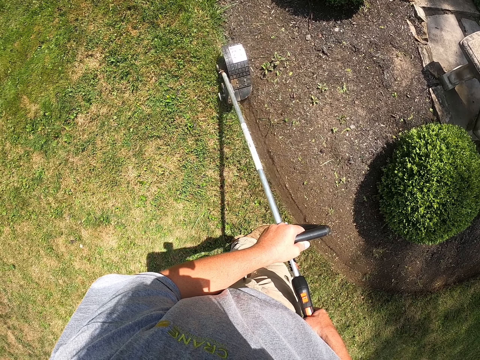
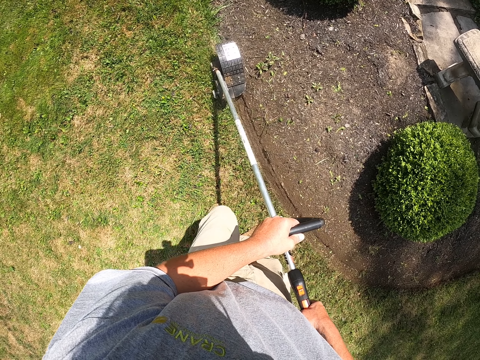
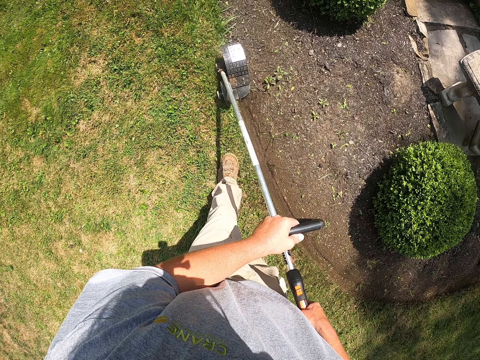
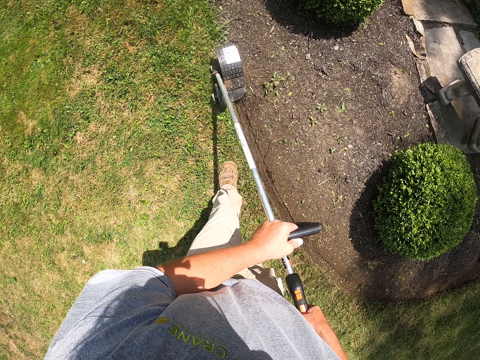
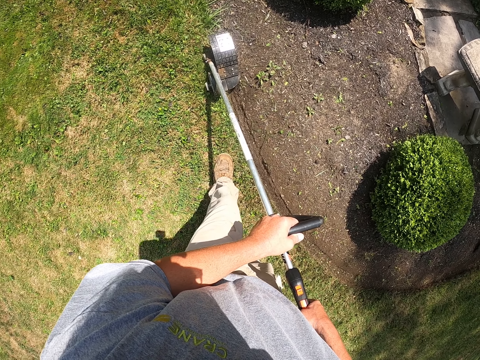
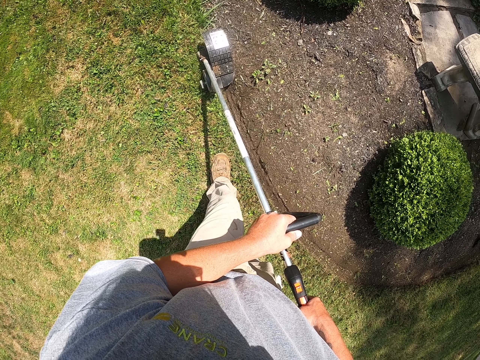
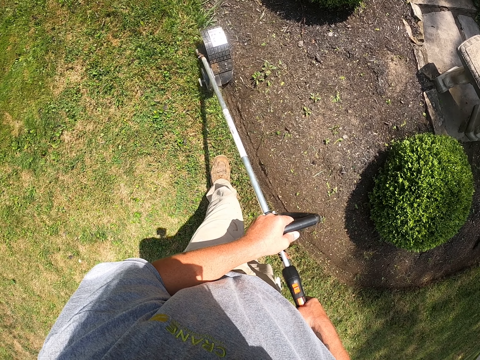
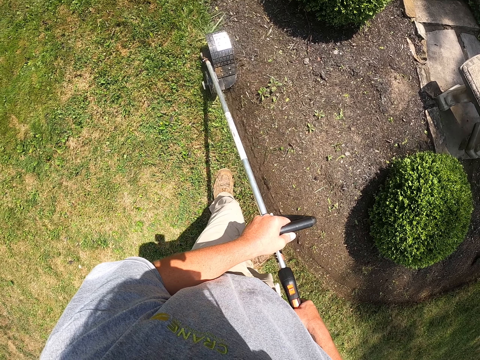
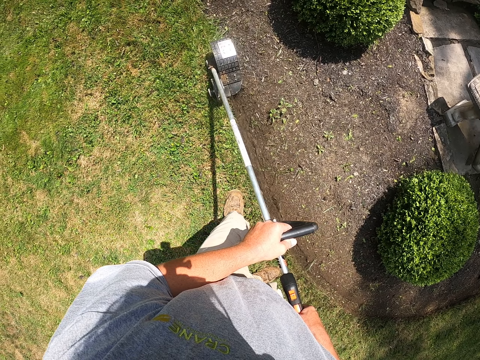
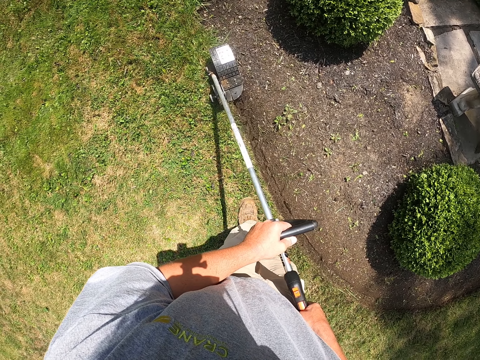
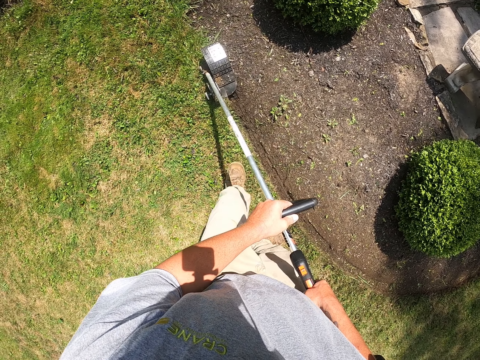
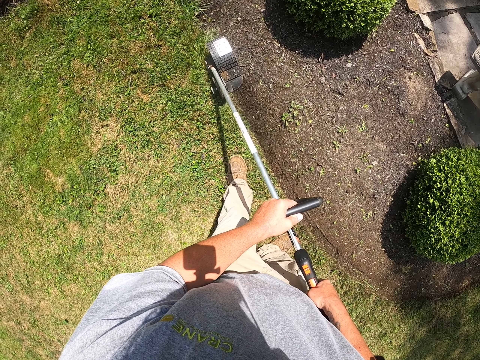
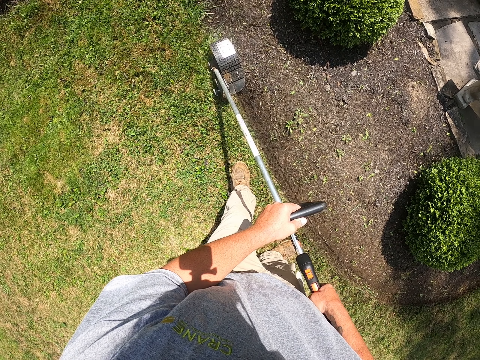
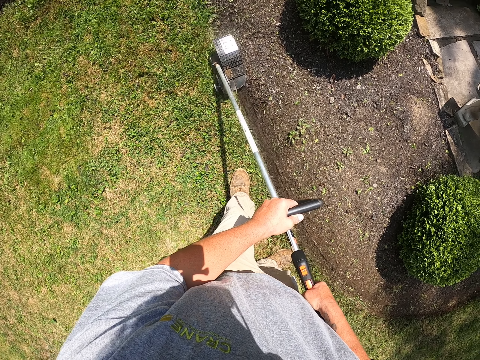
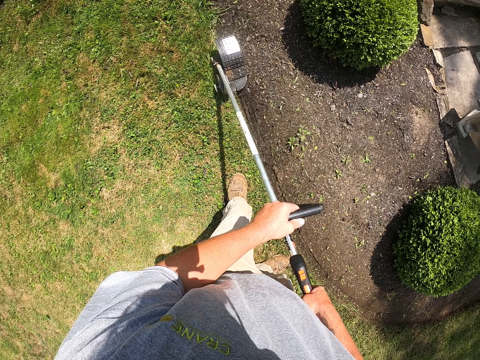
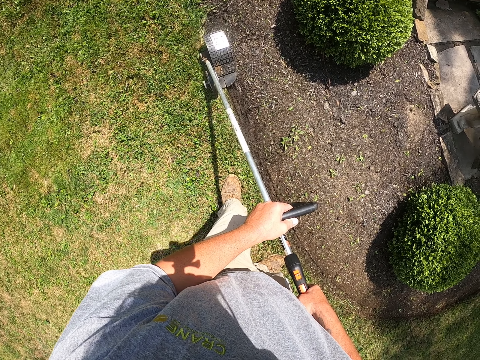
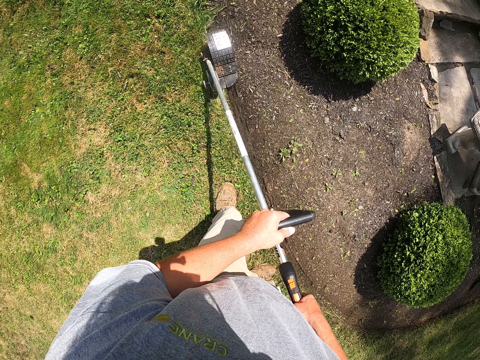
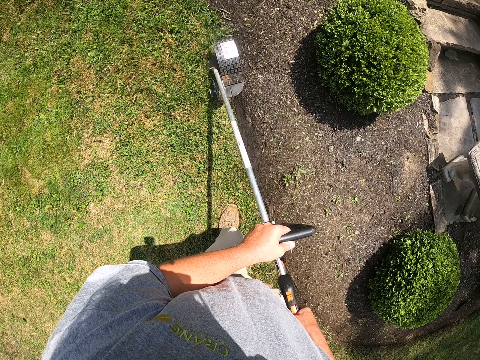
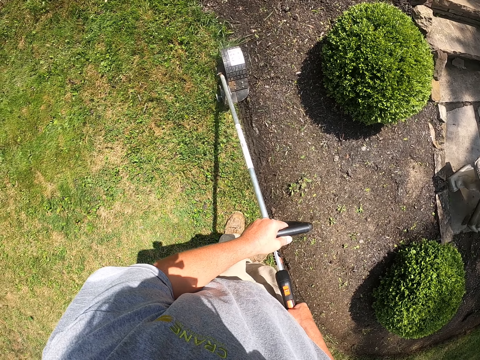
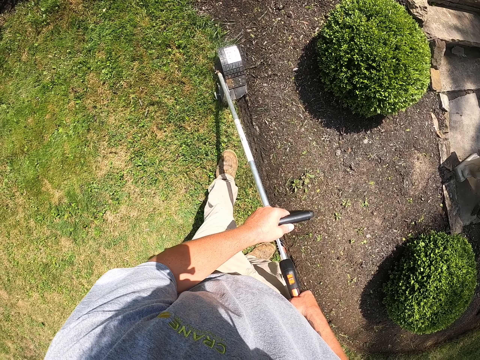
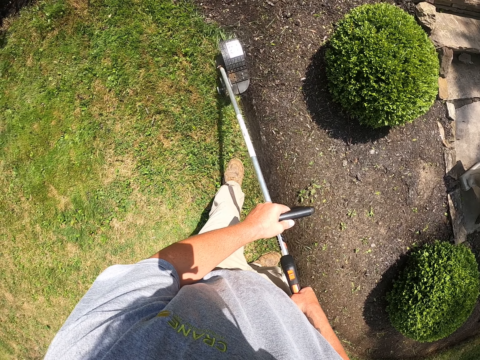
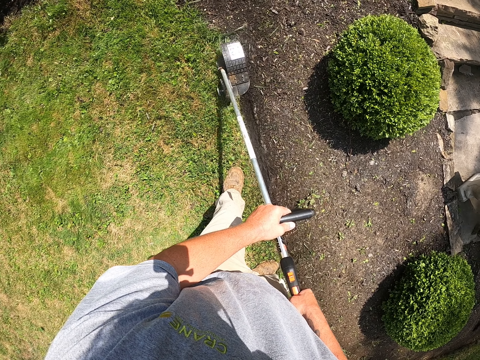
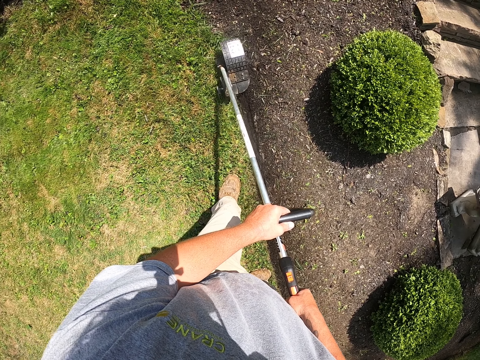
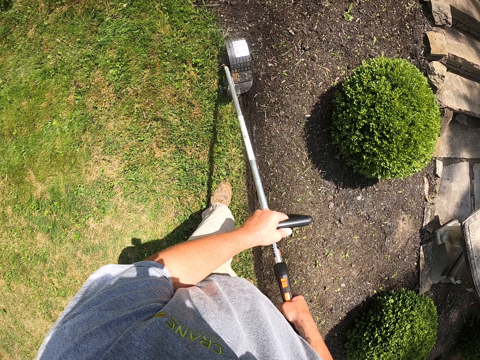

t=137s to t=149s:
The camera wearer stands on the grass. They cut grass with a brush cutter. They walk on the grass. They cut grass with the brush cutter.

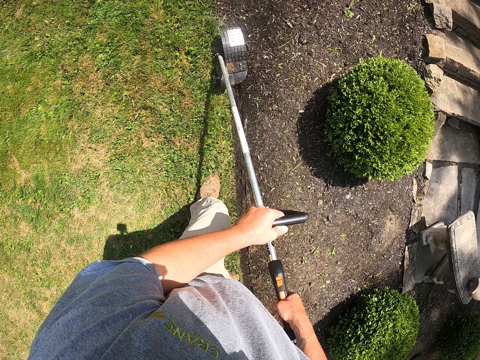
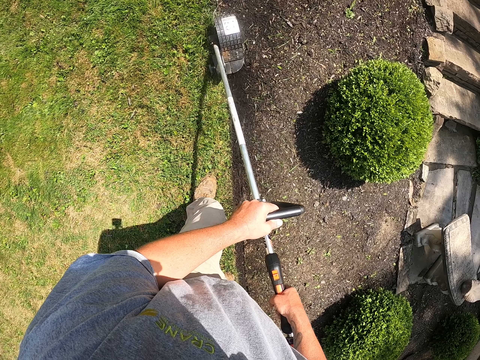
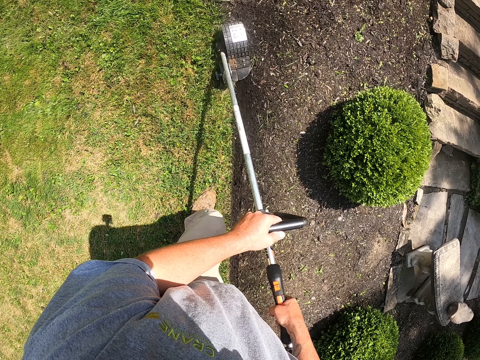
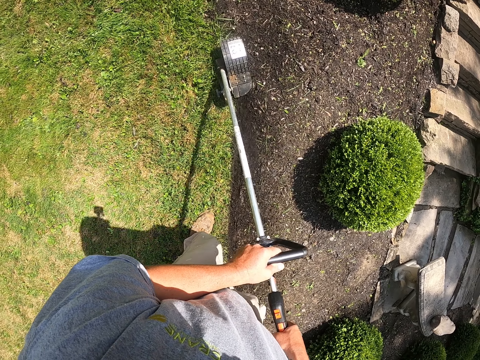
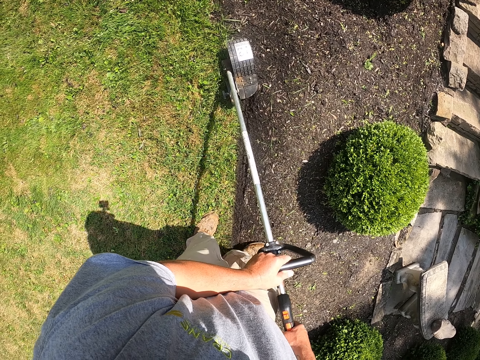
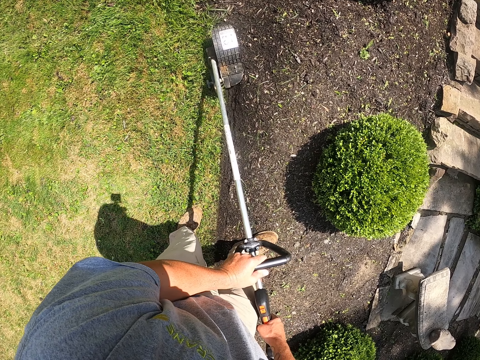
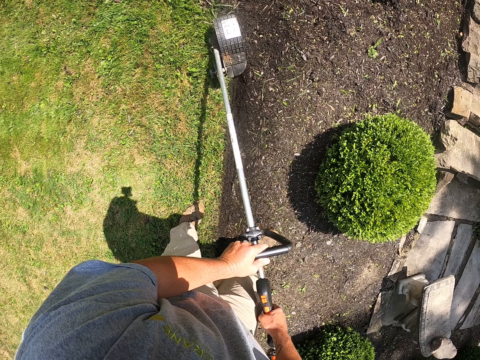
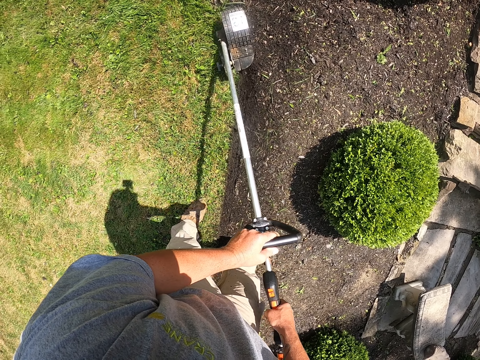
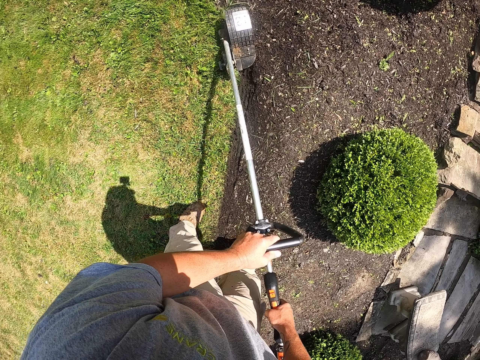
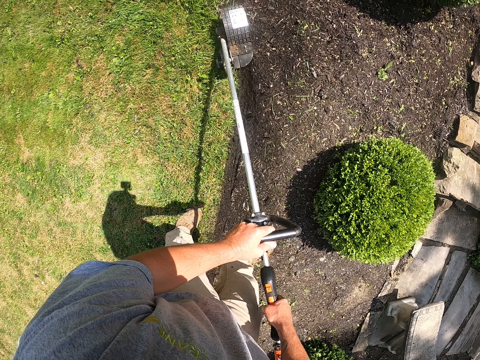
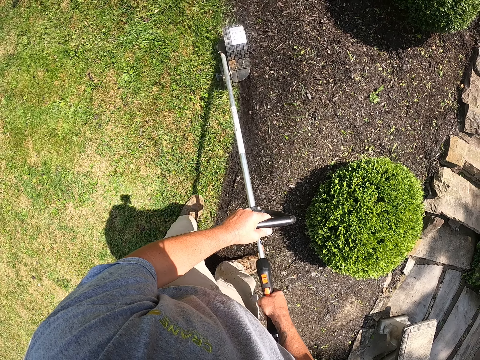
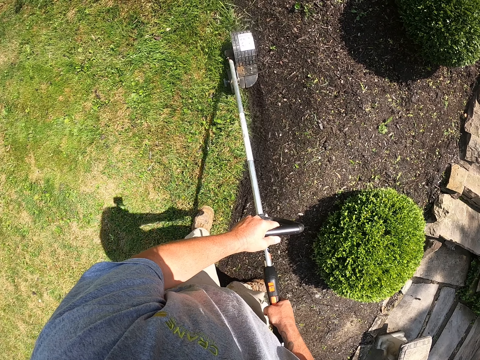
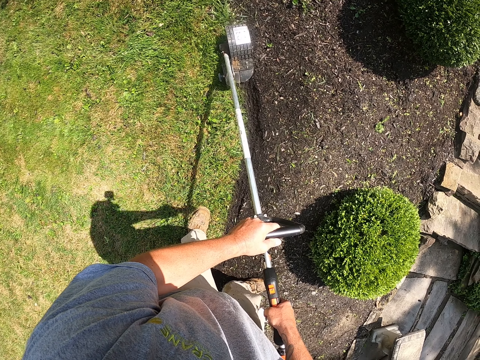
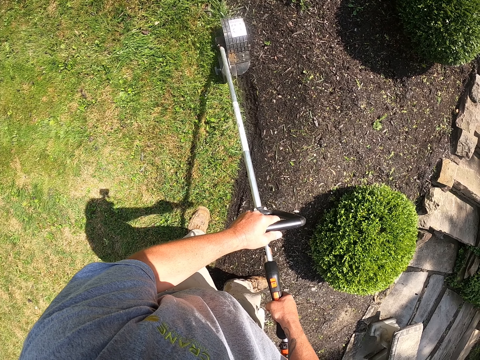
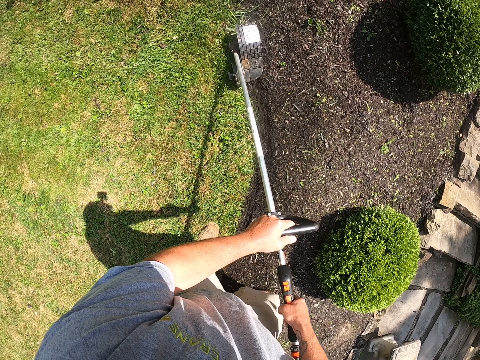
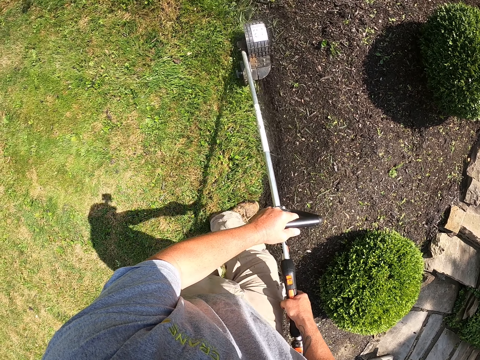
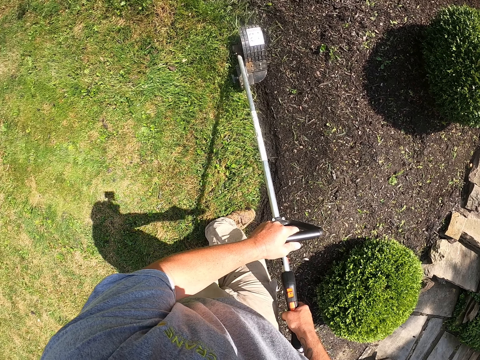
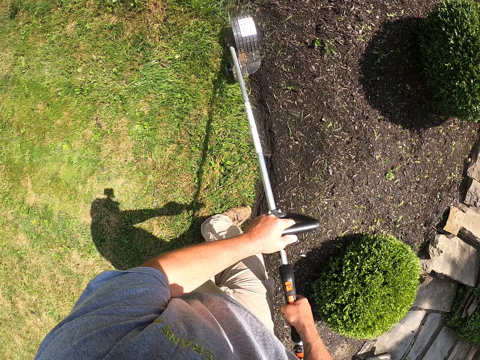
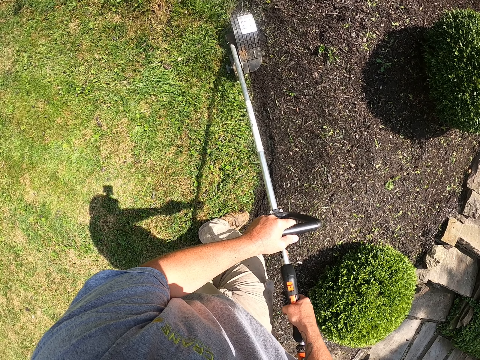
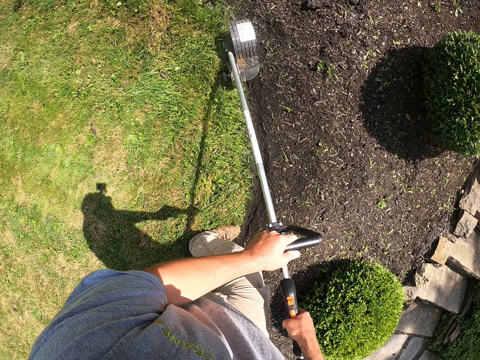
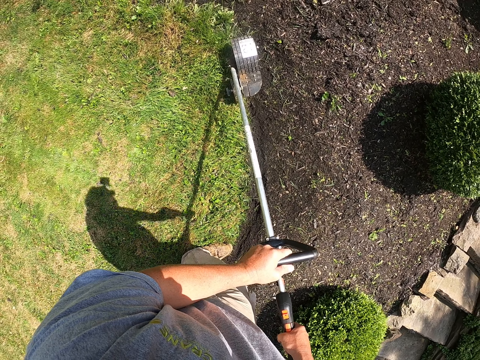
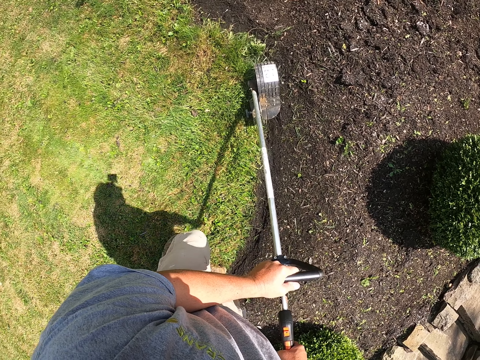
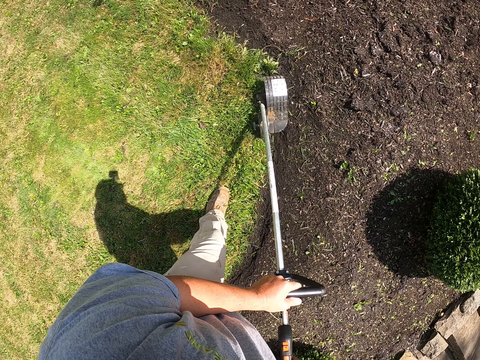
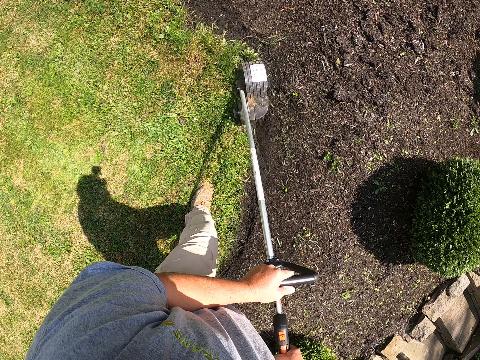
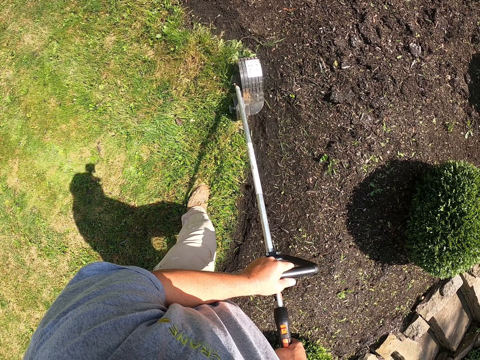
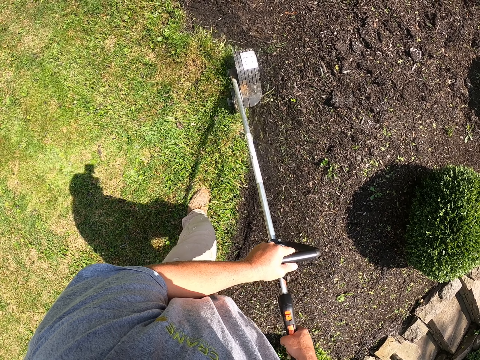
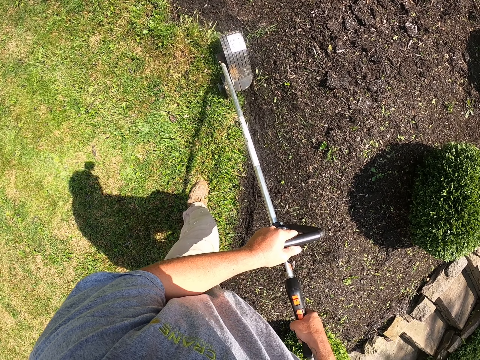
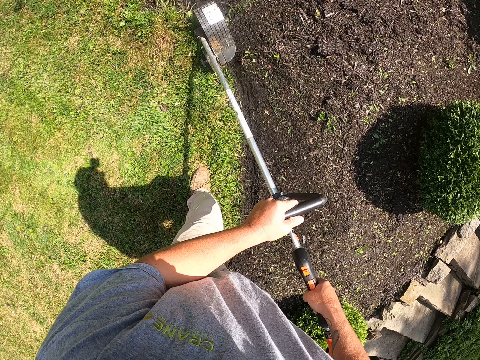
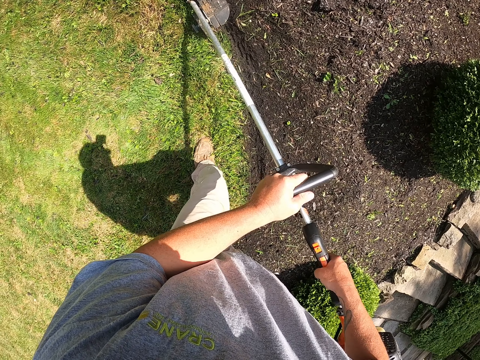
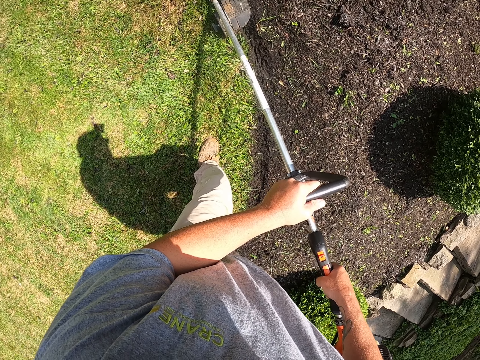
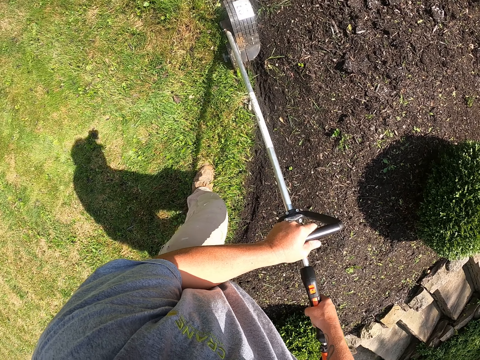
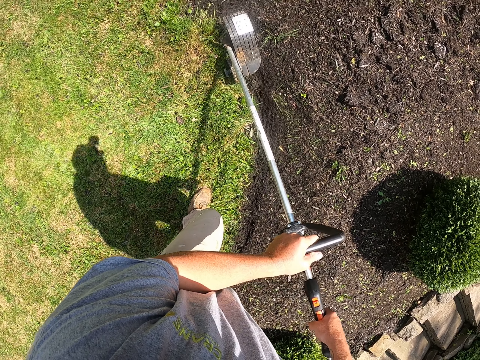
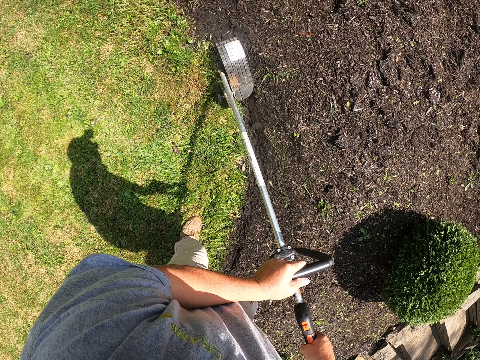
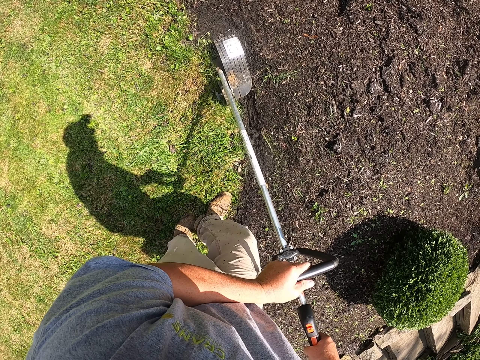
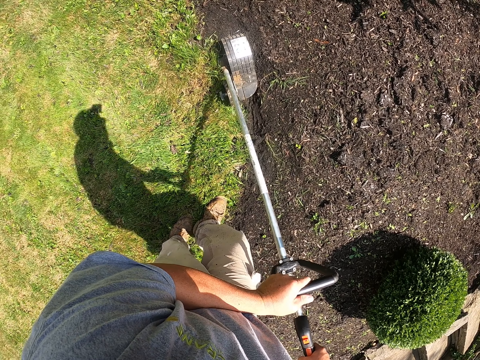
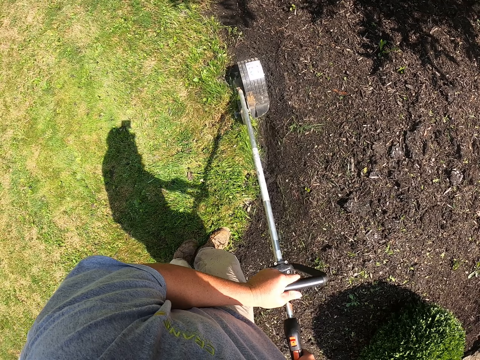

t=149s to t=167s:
The camera wearer stands on the grass. They cut grass with a brush cutter. They walk on the grass. They cut grass with the brush cutter. They step on the soil. They cut grass with the brush cutter. They cut grass with the brush cutter again. They walk on the grass.
